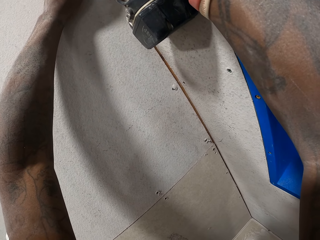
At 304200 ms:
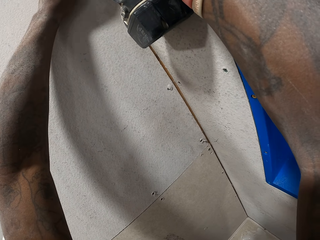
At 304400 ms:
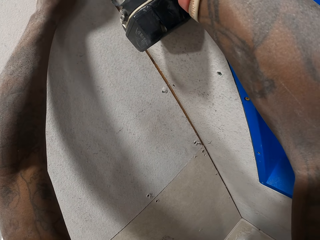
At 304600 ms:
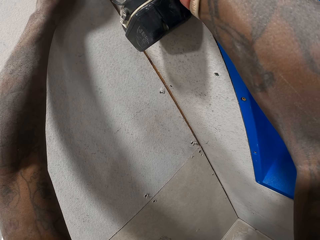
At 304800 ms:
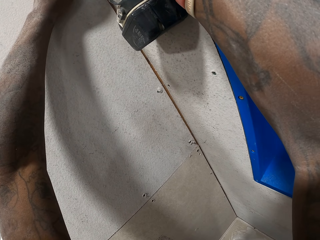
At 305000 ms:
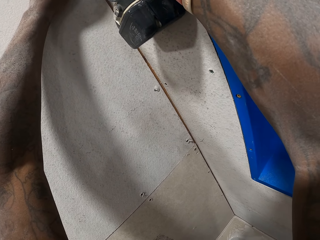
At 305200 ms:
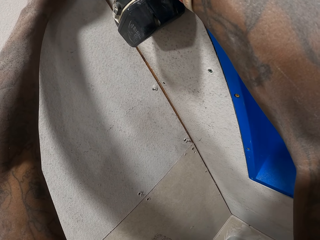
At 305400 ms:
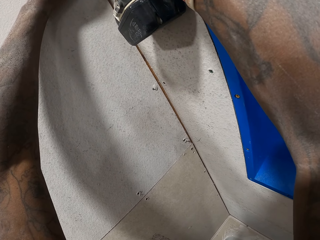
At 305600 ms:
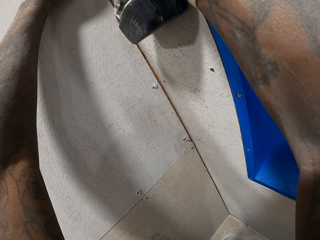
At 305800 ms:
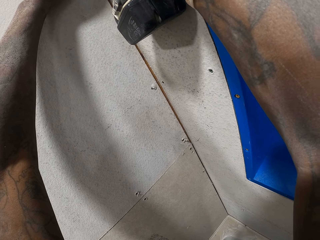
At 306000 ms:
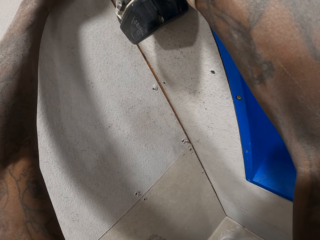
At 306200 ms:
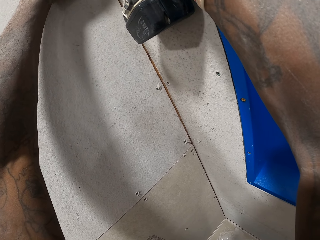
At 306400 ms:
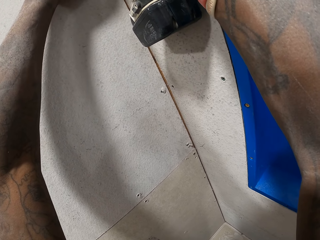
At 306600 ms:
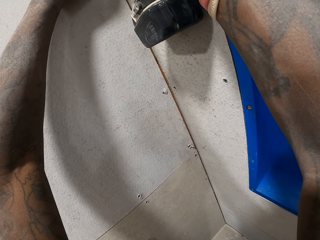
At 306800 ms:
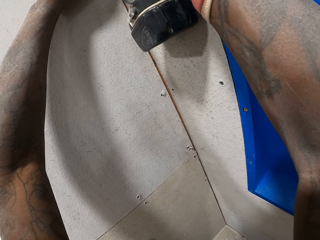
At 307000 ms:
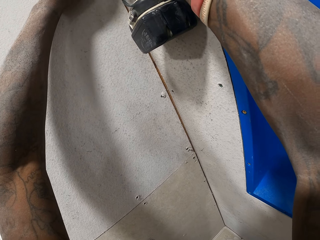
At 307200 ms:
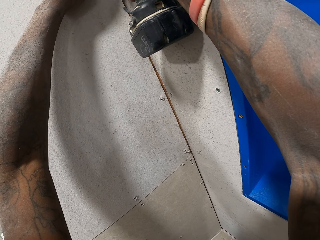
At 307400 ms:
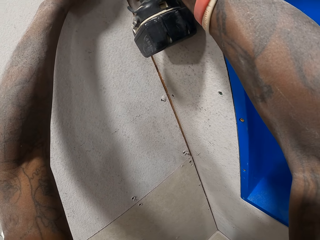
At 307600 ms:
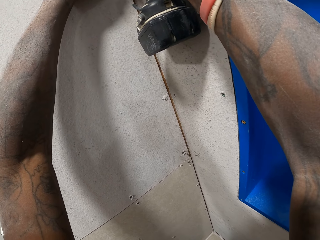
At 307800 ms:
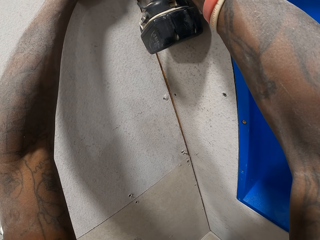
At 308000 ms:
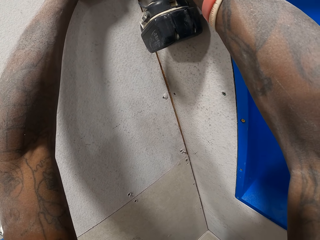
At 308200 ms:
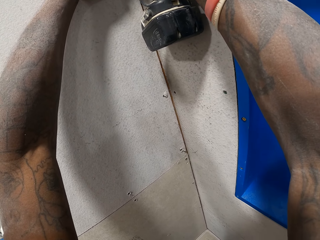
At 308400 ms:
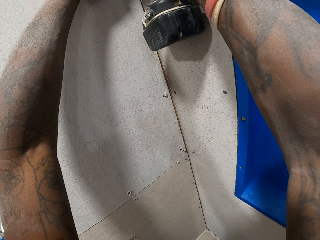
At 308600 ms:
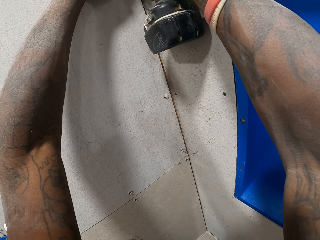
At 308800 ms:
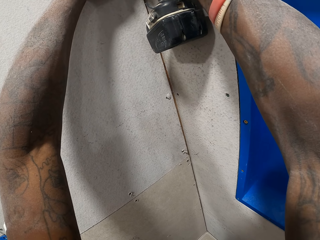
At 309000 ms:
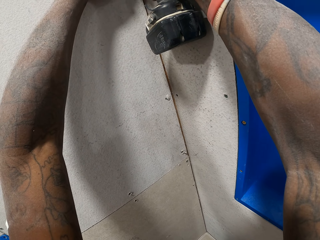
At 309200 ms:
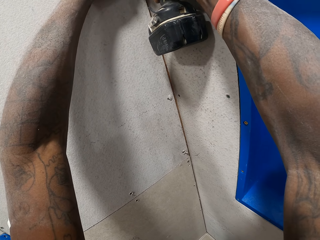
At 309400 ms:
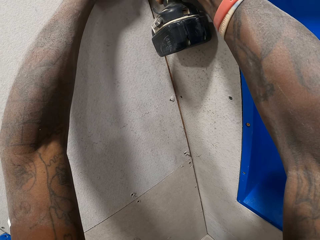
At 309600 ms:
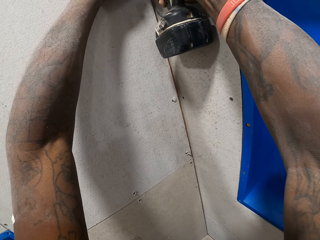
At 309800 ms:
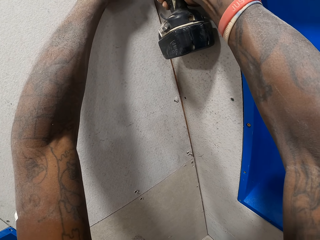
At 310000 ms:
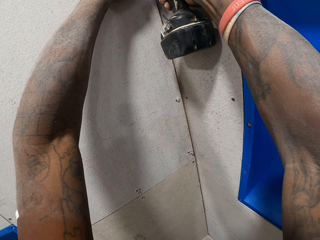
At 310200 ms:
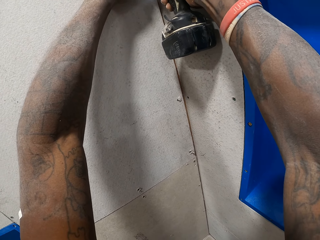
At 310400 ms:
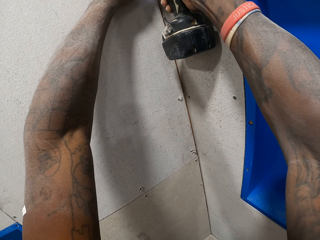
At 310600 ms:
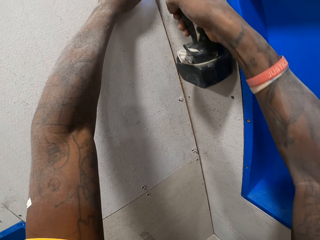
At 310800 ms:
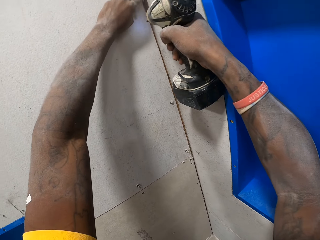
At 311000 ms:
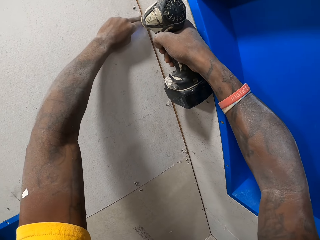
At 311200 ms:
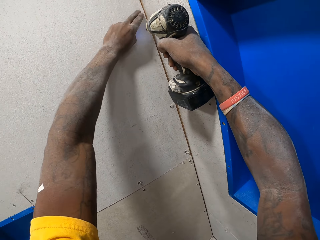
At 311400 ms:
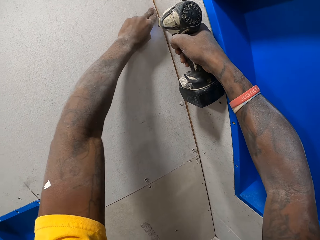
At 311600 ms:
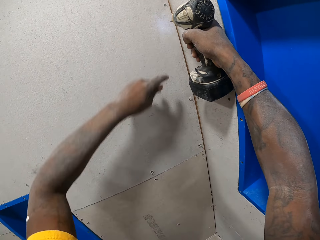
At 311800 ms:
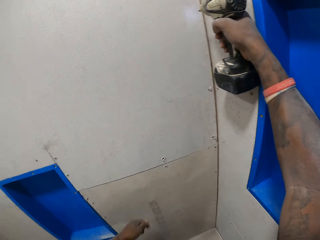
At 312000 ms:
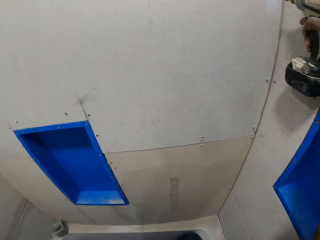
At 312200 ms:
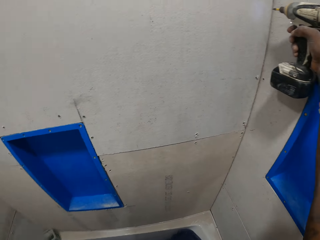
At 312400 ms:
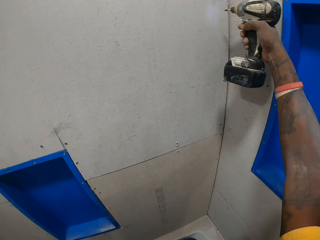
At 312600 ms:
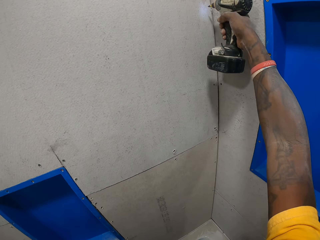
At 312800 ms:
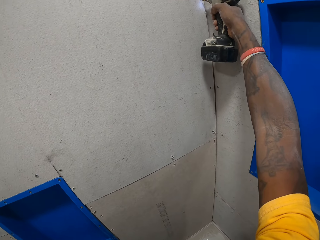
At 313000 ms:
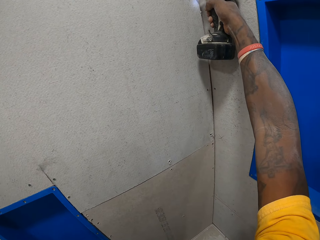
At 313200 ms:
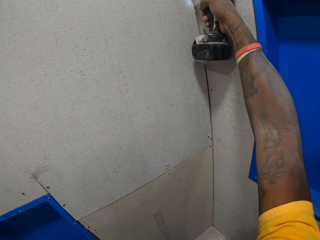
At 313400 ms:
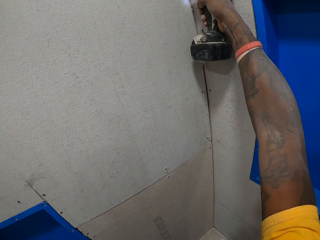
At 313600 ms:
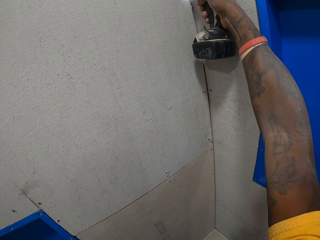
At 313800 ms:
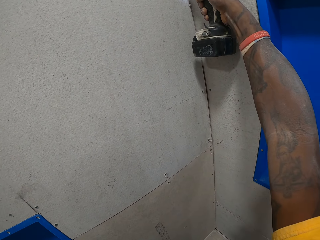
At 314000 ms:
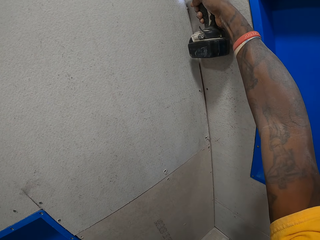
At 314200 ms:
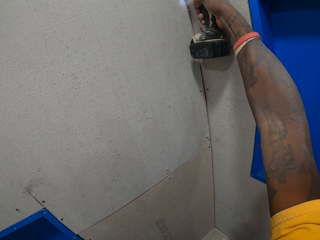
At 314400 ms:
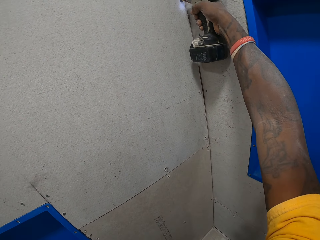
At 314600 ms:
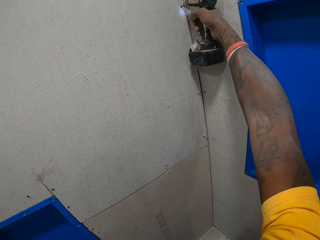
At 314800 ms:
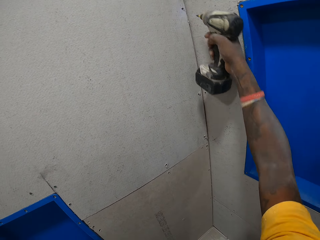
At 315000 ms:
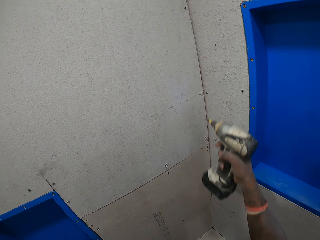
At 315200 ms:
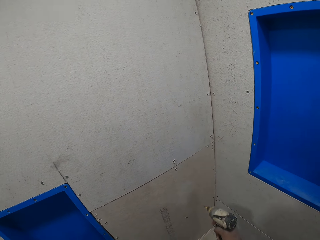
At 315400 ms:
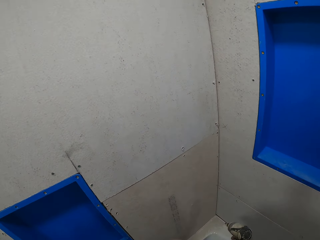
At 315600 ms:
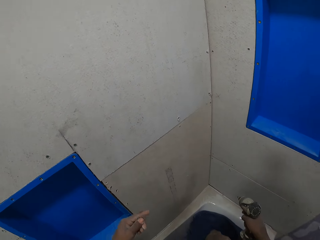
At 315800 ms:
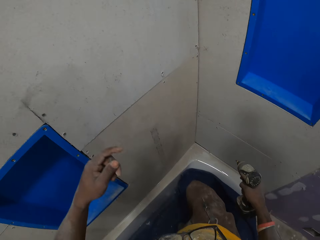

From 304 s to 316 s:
The camera wearer removes the electric drill from the cardboard wall. He wipes off the drilled point with his left hand. He fixes a screw in the cardboard wall with the electric drill.

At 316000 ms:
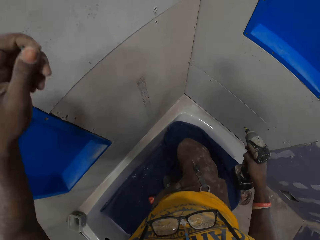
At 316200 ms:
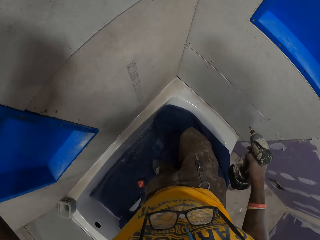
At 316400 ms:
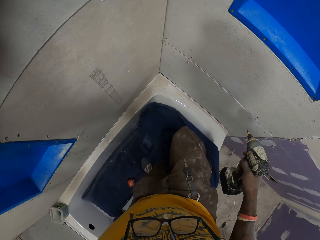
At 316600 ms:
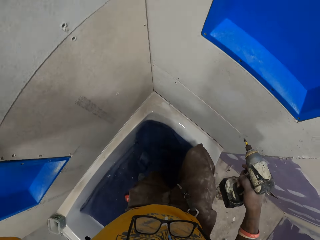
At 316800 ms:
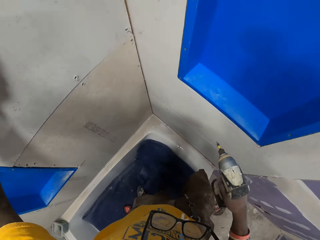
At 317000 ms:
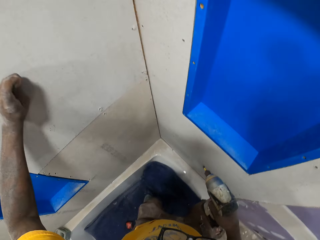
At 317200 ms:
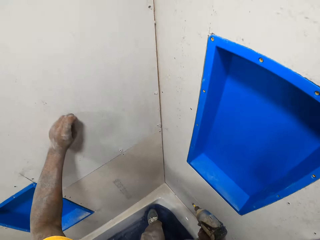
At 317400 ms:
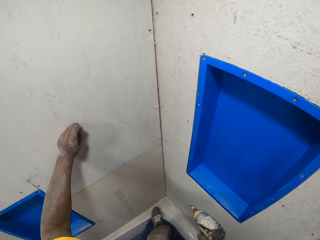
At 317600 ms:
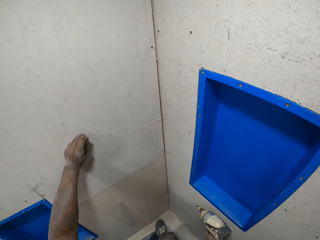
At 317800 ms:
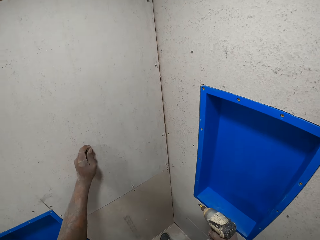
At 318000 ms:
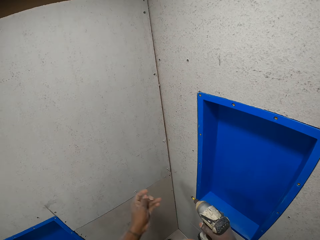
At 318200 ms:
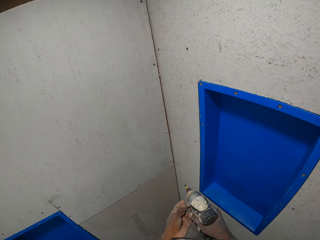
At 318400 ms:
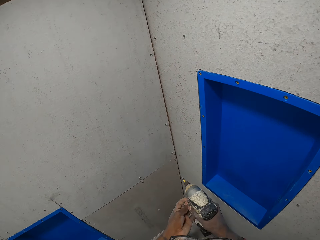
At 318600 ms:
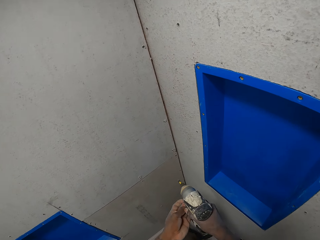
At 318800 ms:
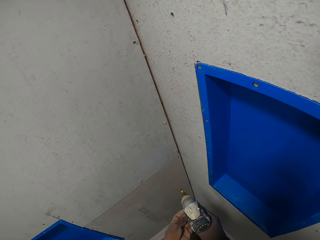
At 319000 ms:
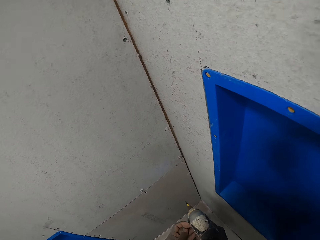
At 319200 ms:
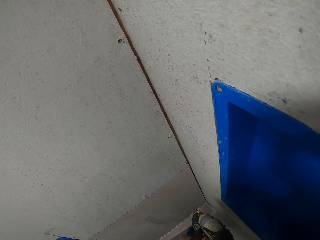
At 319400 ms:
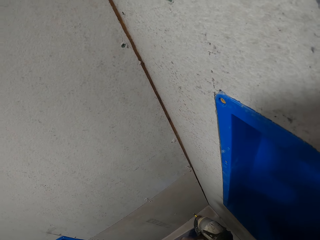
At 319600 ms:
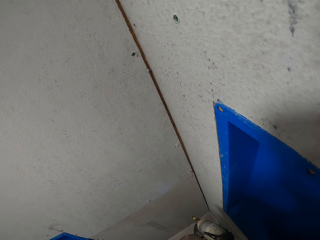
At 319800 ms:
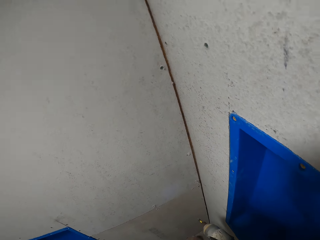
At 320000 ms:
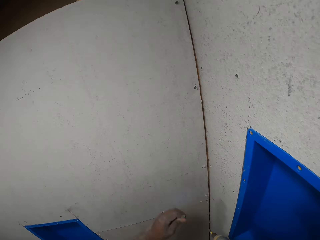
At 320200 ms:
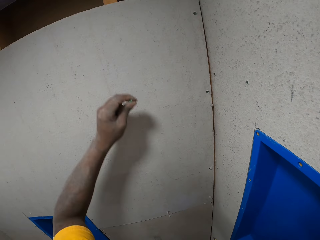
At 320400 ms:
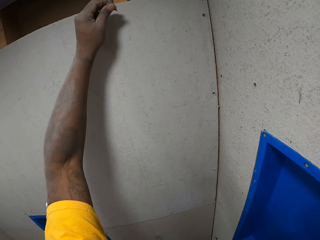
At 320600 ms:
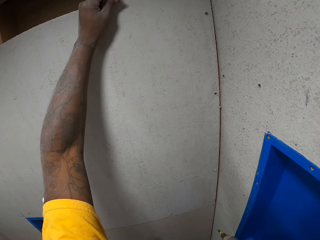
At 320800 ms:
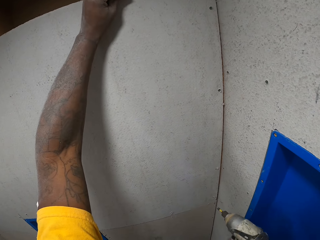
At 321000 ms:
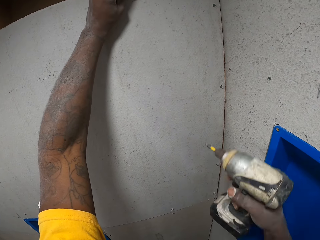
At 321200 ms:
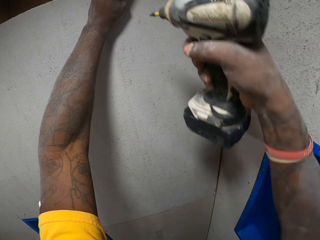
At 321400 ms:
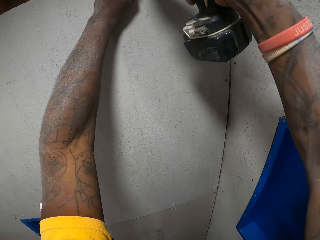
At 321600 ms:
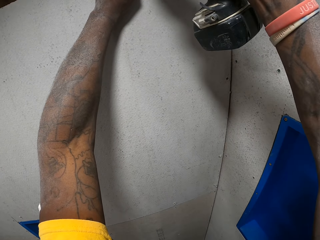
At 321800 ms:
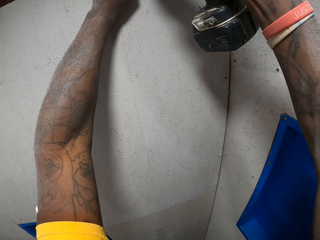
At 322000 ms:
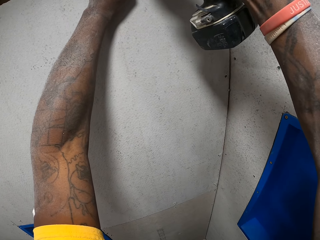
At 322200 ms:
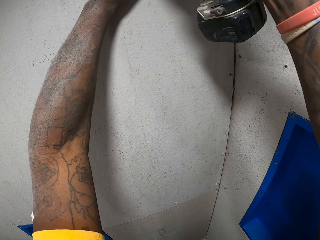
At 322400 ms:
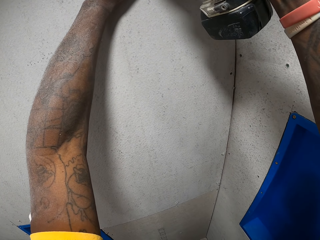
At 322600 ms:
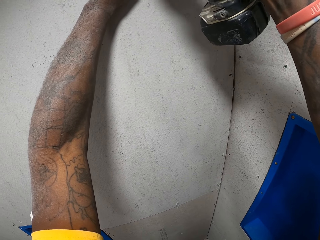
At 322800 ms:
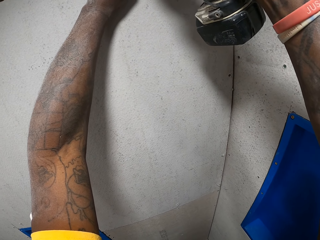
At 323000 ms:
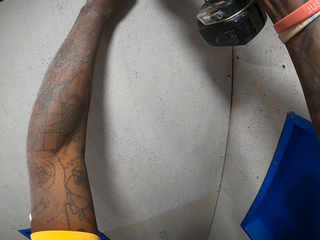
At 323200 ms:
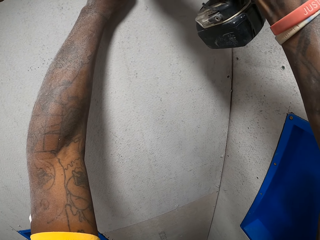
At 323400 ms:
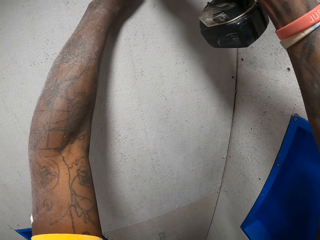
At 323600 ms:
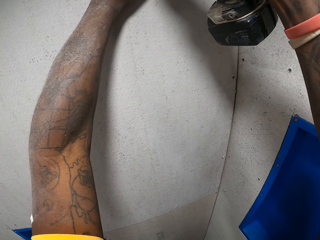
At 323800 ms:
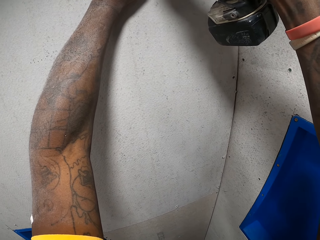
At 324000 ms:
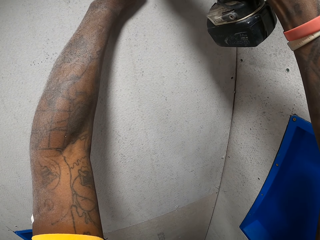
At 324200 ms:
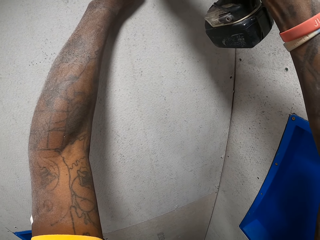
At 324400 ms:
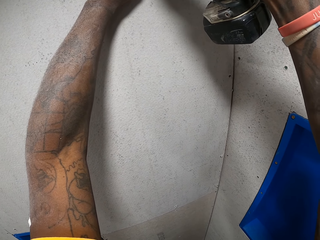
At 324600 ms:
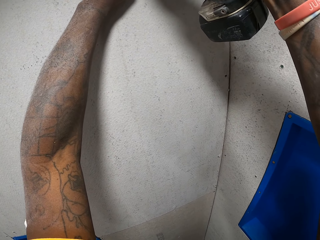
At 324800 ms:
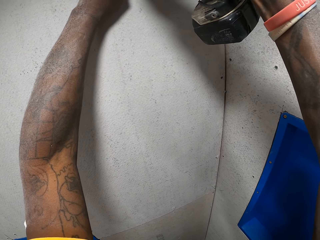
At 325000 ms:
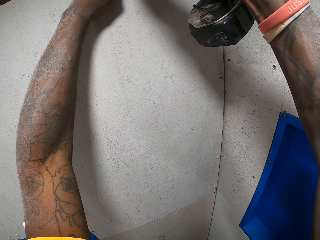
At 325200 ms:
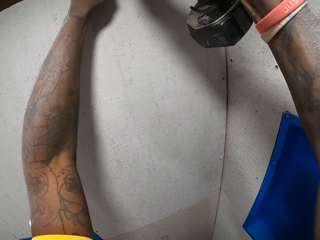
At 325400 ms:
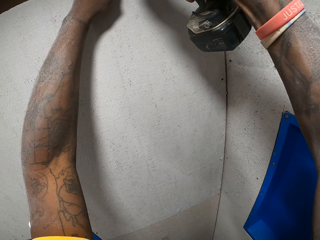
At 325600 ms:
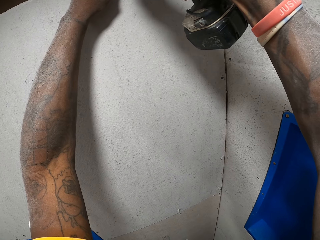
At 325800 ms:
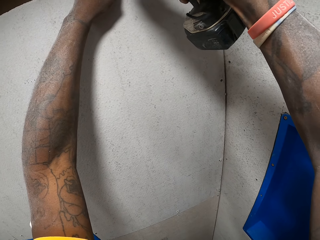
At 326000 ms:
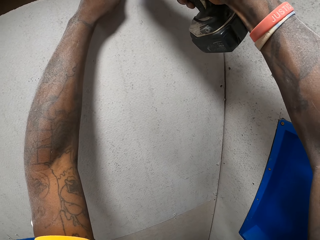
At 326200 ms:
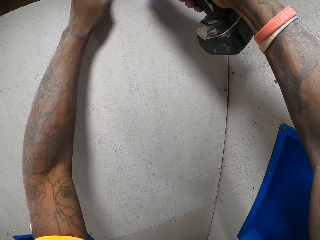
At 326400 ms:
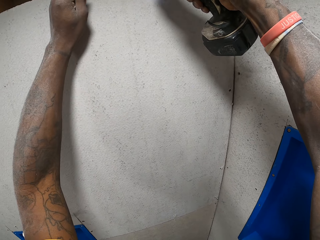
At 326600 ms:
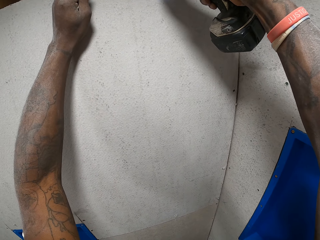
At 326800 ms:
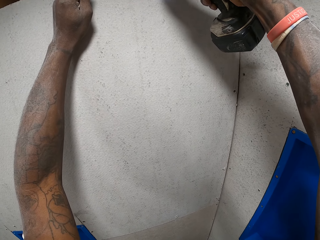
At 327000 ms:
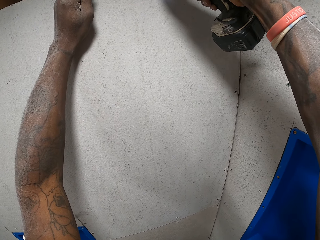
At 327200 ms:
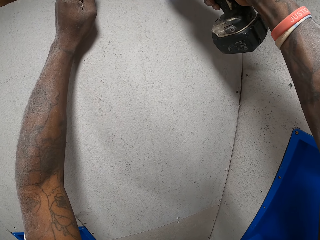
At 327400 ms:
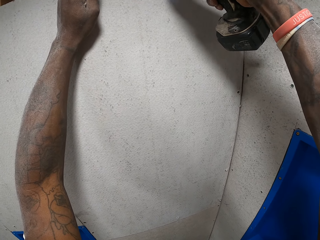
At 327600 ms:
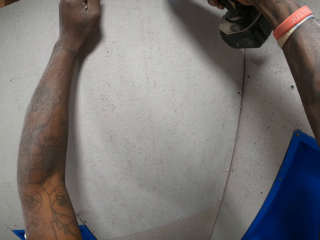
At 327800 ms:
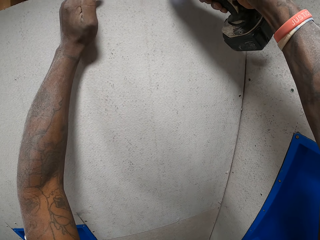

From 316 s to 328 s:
The camera wearer holds the screw on the cardboard wall. He removes the screw from the cardboard wall. He holds the screw with both hands. He stares at the cardboard wall. He holds the screw on the cardboard wall. He fixes a screw in the cardboard wall with the electric drill on his right hand.
